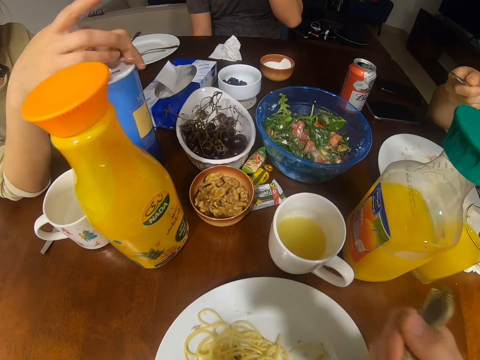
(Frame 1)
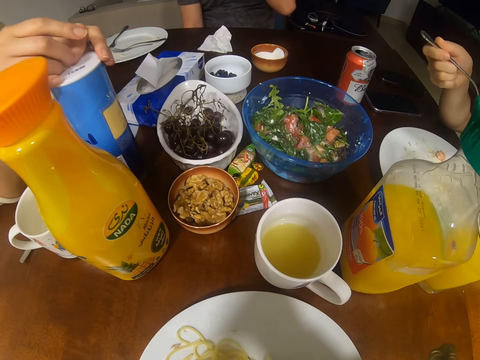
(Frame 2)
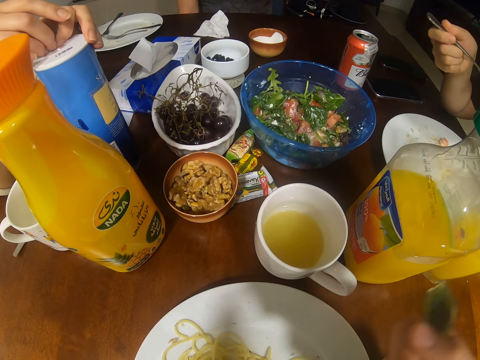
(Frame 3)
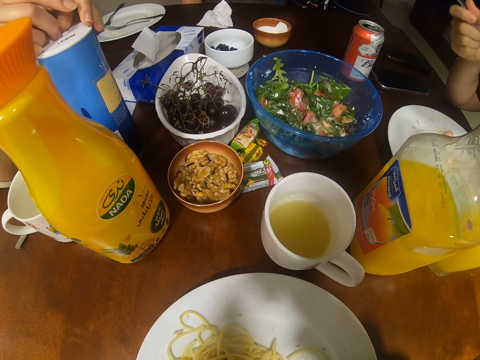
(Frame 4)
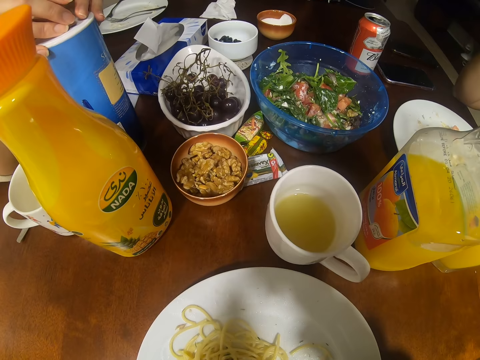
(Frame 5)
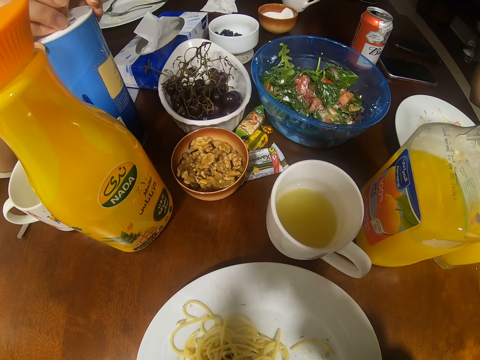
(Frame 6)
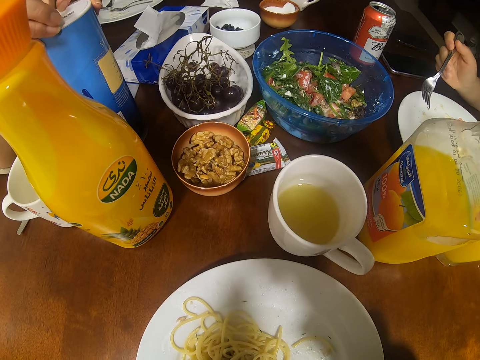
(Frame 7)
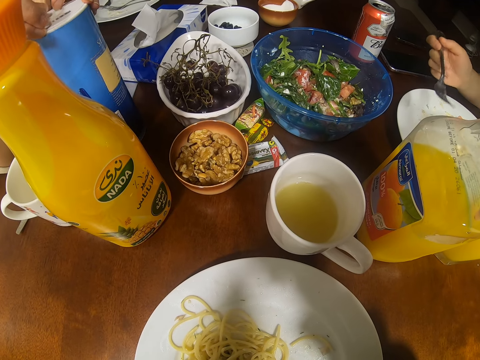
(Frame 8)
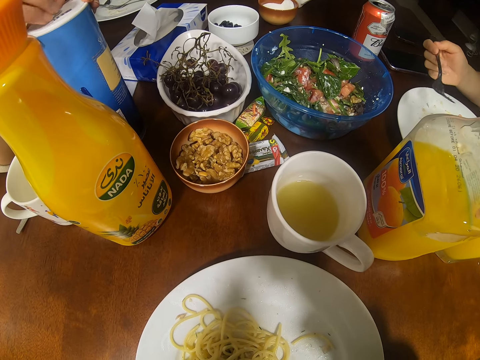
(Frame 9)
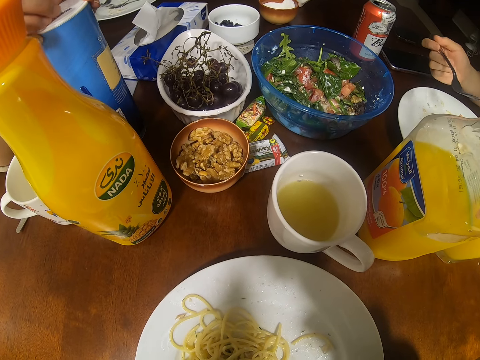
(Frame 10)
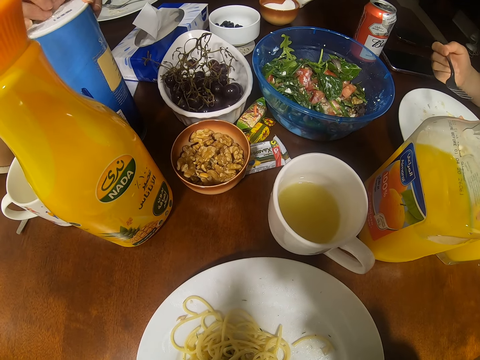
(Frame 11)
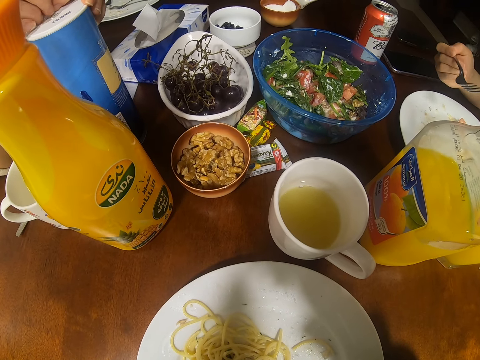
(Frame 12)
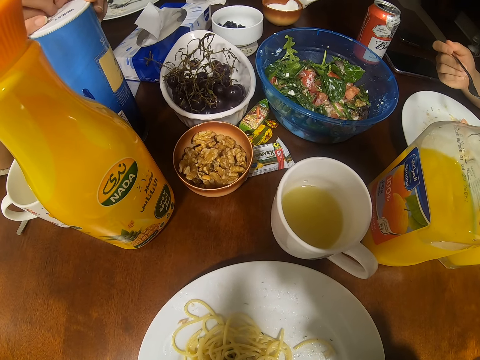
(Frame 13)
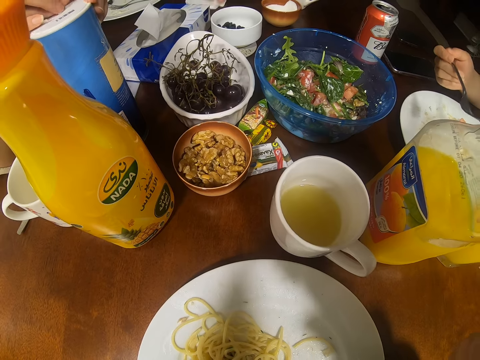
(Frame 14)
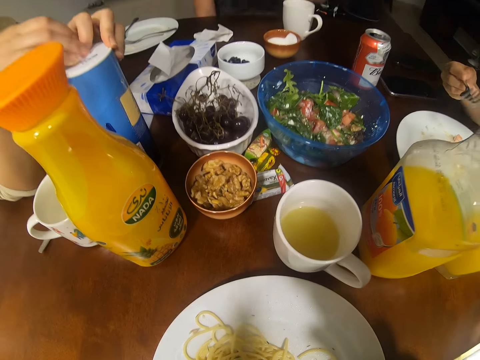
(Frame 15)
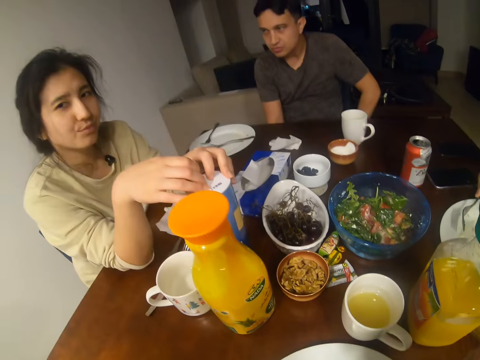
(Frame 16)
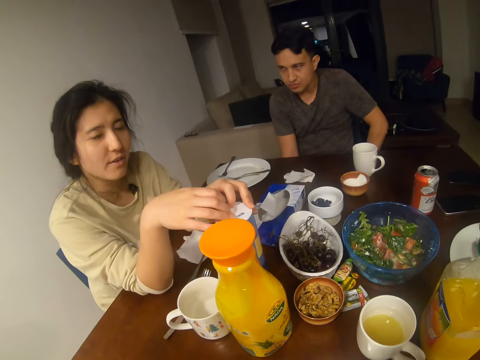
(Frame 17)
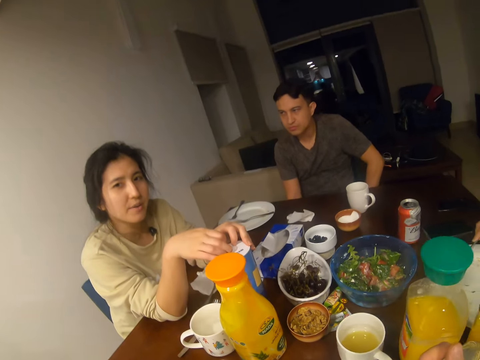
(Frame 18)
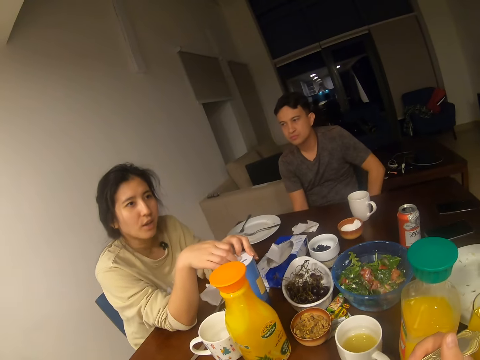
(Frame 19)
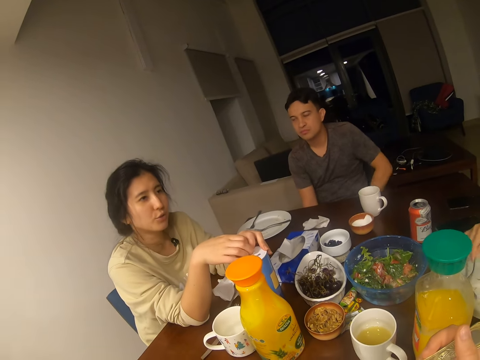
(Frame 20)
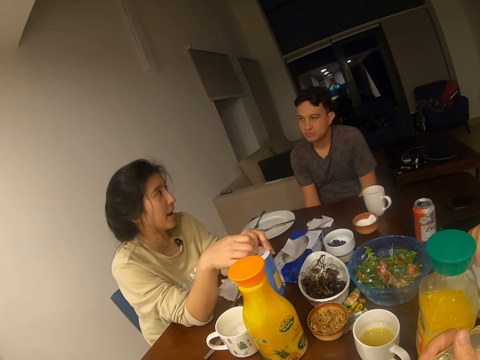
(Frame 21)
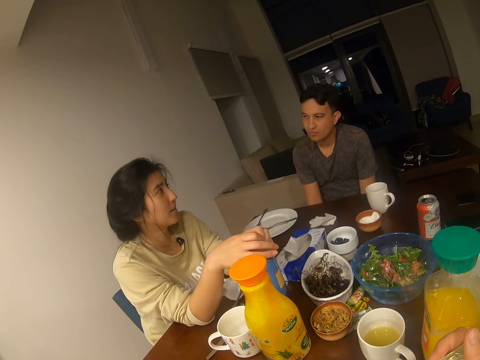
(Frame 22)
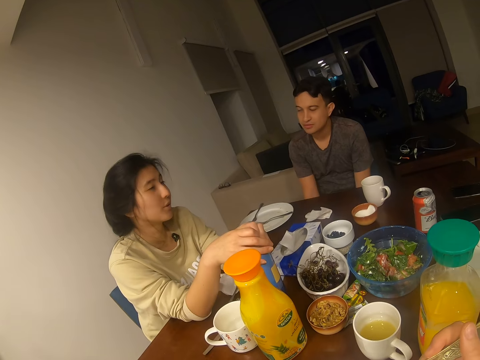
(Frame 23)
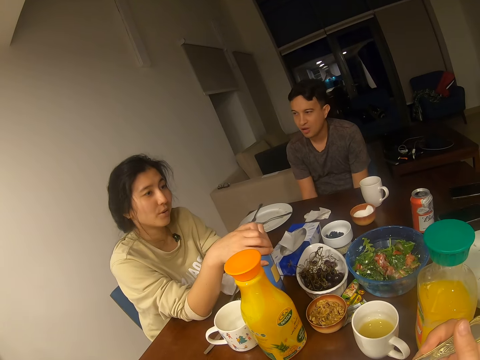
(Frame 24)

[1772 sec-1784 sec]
The camera wearer scoops the spaghetti. A woman converses with a man, another woman and the camera wearer. The camera wearer eats the spaghetti. The man looks at a girl. The girl touches something.

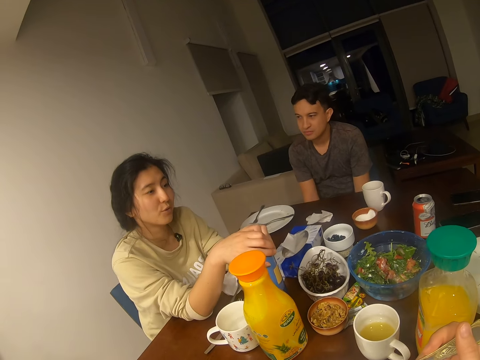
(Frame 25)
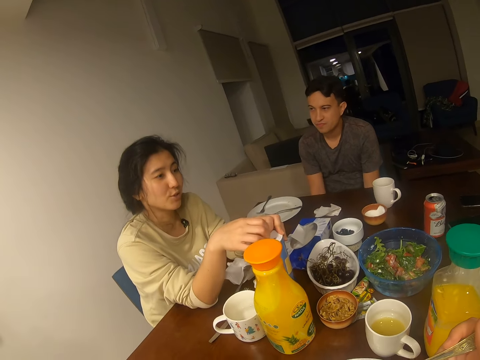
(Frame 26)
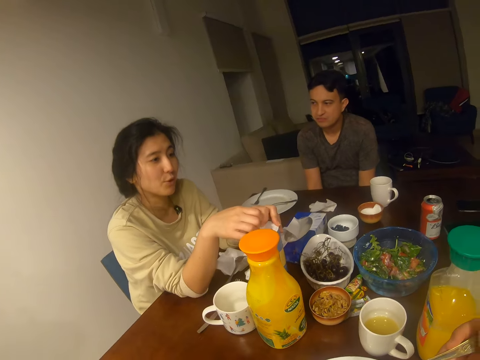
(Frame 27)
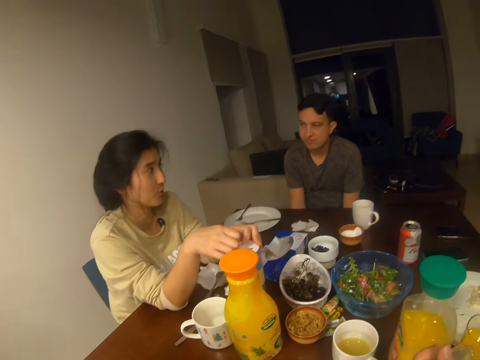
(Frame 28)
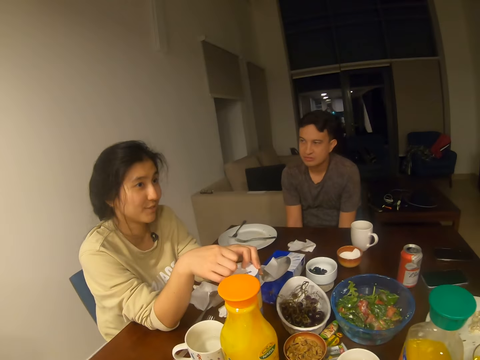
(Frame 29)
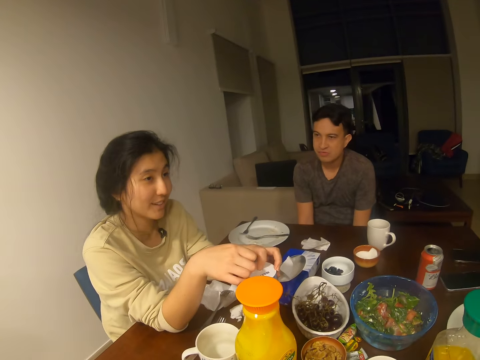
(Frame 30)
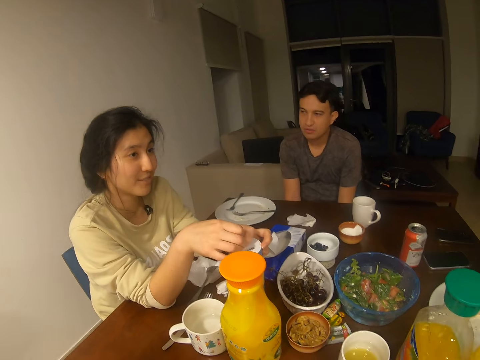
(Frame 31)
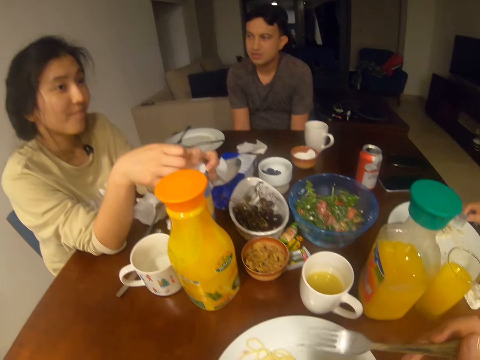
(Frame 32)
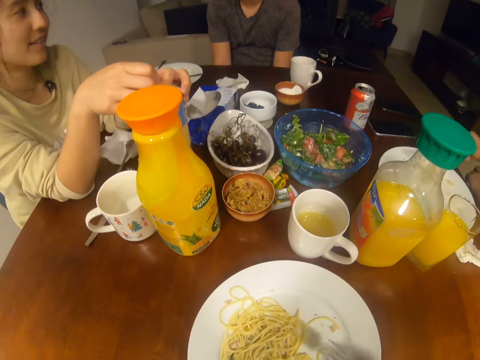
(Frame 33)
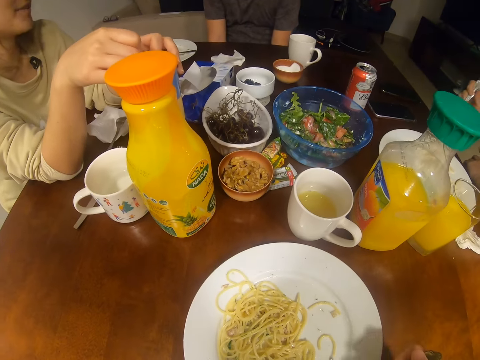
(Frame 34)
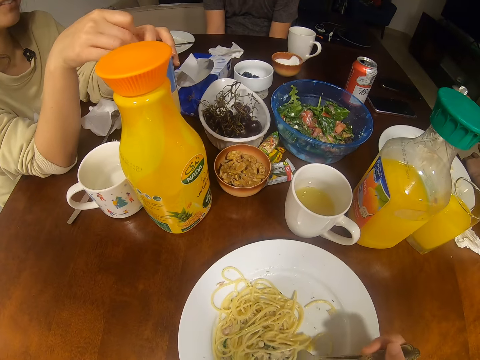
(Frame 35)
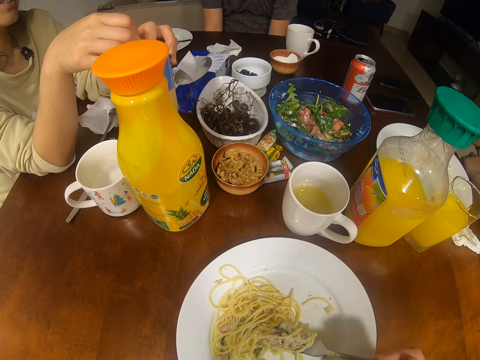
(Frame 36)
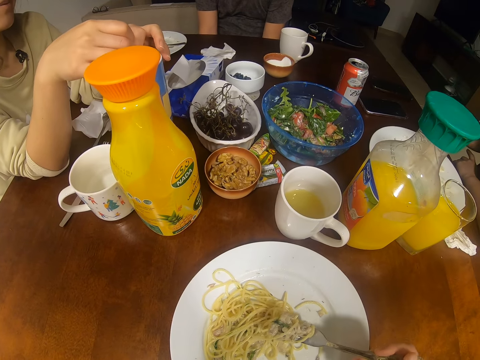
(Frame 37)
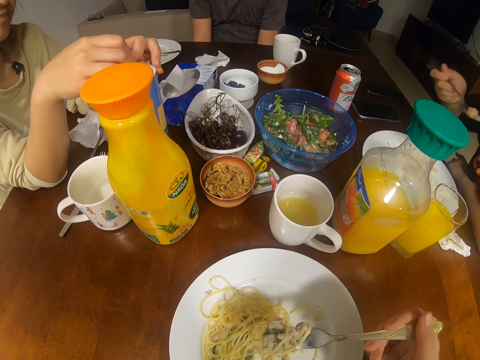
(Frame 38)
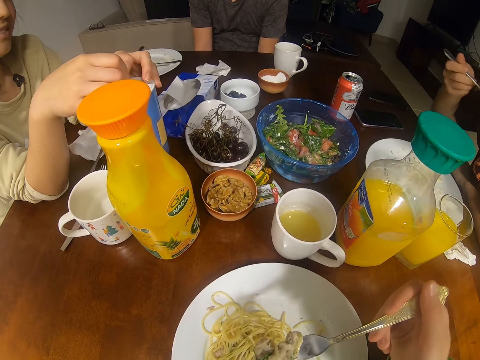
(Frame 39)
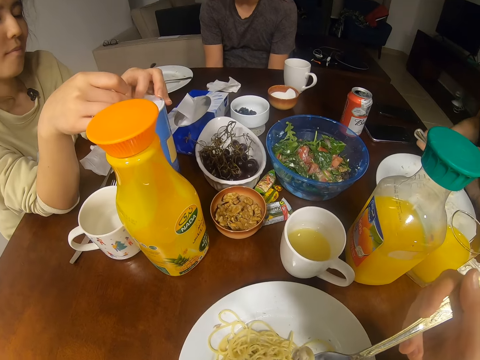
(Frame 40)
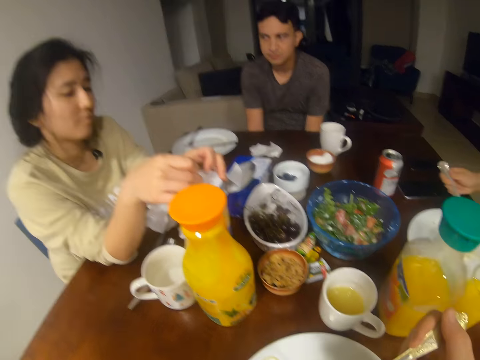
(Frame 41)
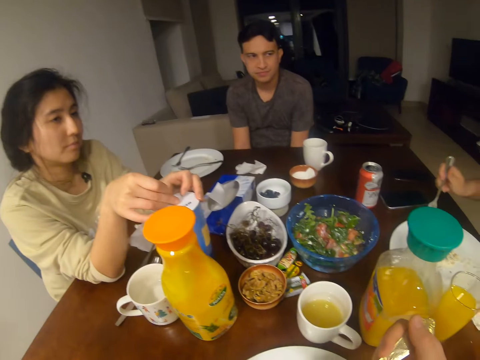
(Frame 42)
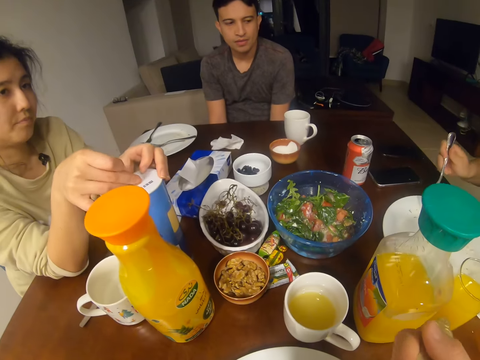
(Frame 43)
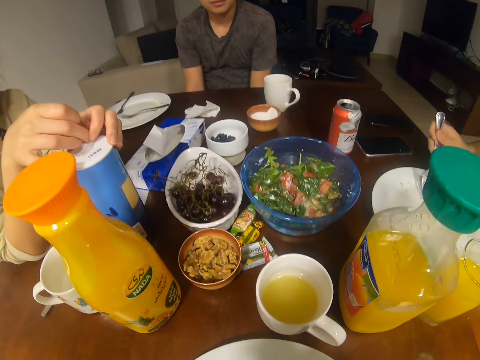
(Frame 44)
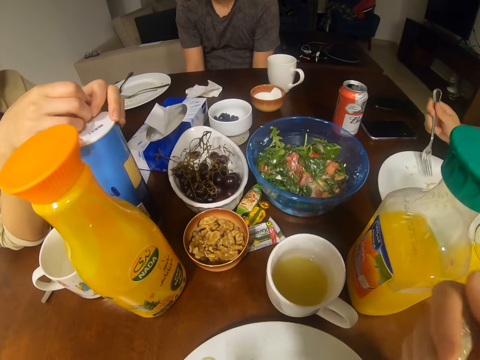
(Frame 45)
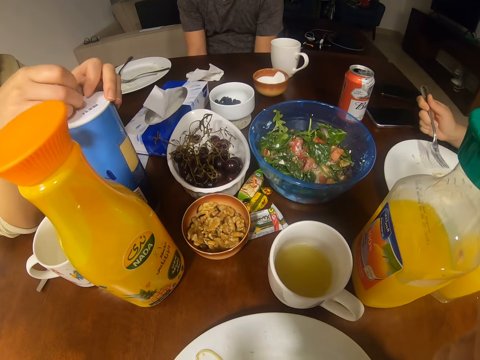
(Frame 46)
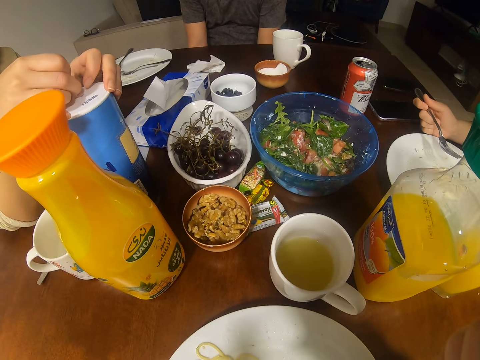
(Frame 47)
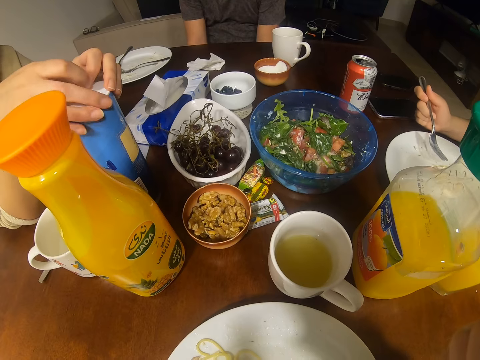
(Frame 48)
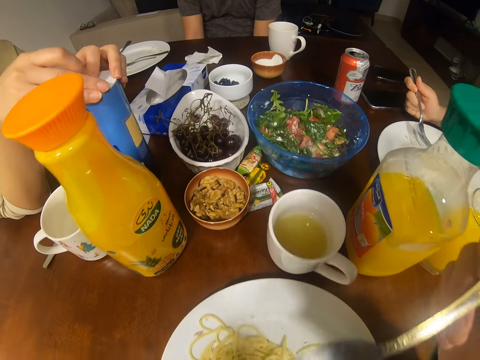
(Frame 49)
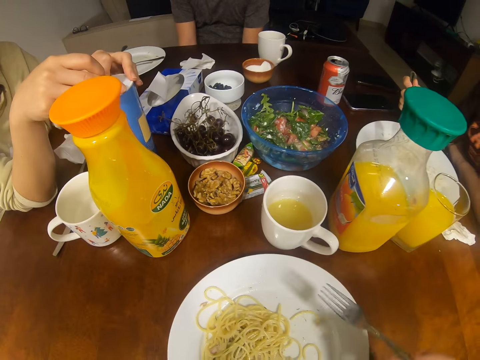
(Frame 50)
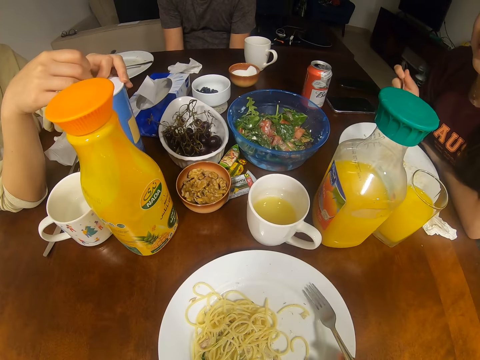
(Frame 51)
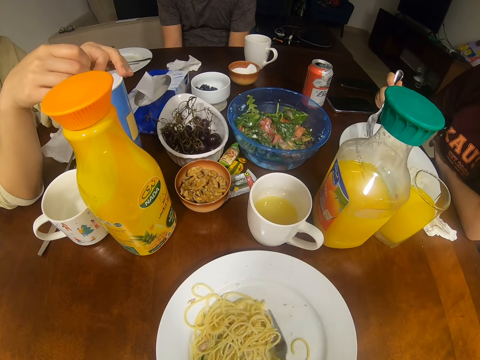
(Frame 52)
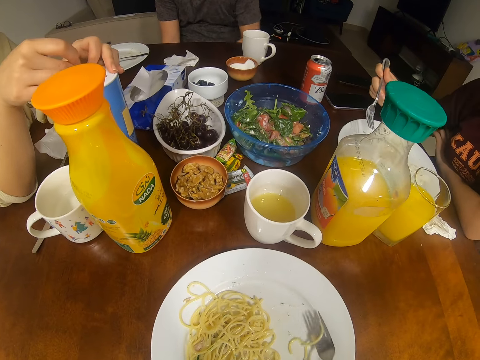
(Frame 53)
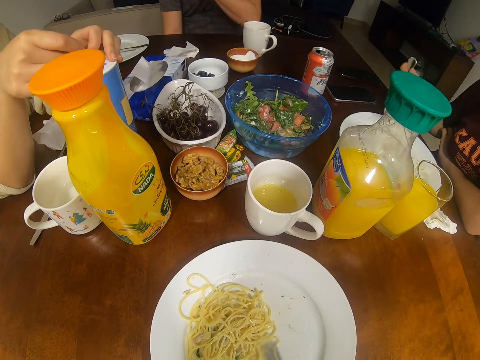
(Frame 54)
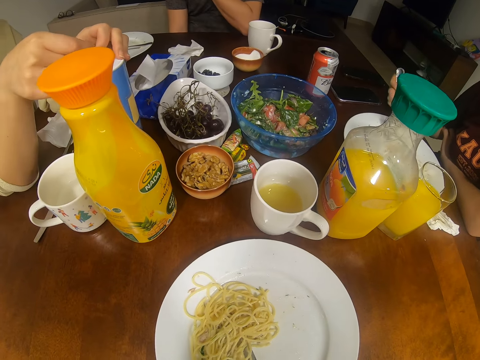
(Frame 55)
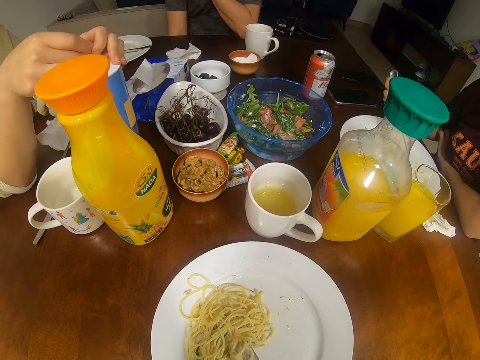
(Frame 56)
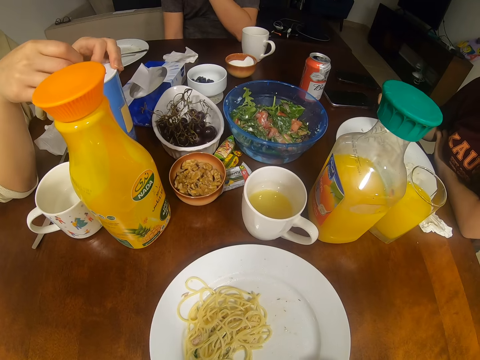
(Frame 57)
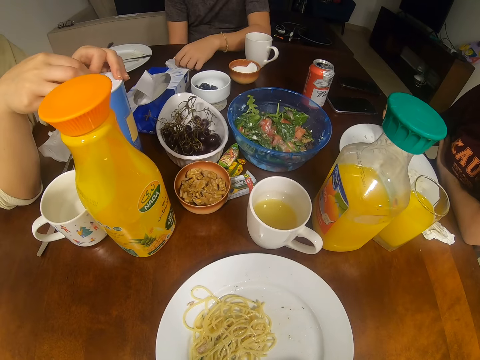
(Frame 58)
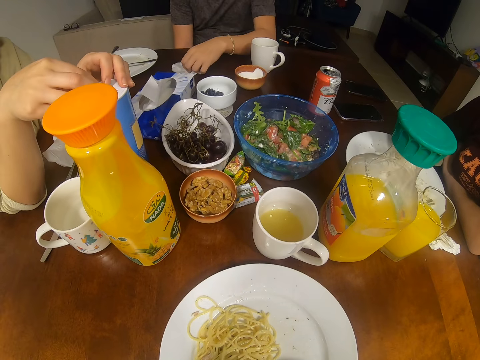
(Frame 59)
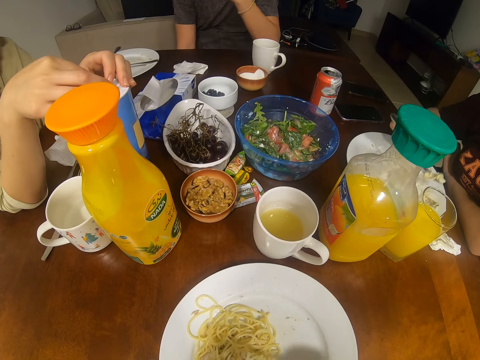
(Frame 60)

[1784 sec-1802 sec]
A girl talks to another girl. The camera wearer scoops the spaghetti and eats the spaghetti. They look at the first girl.
